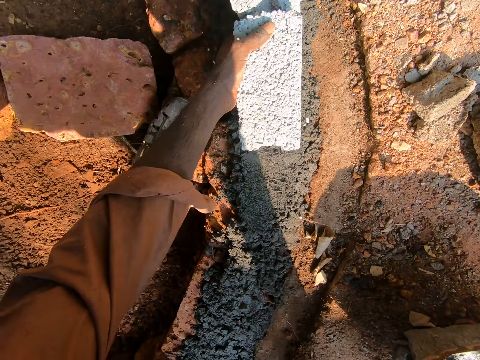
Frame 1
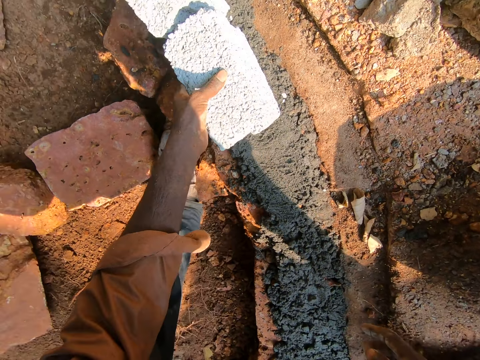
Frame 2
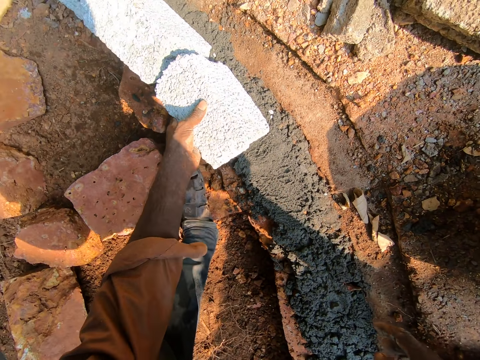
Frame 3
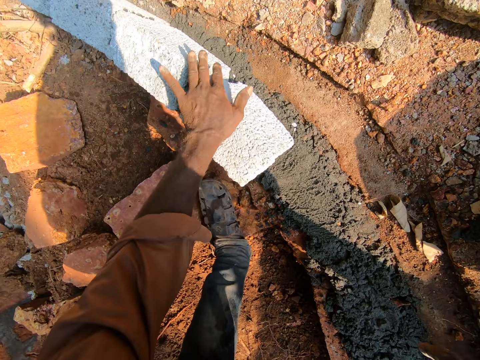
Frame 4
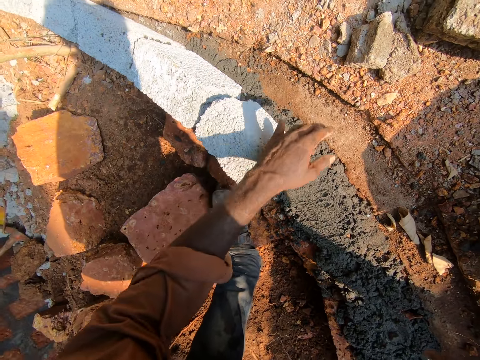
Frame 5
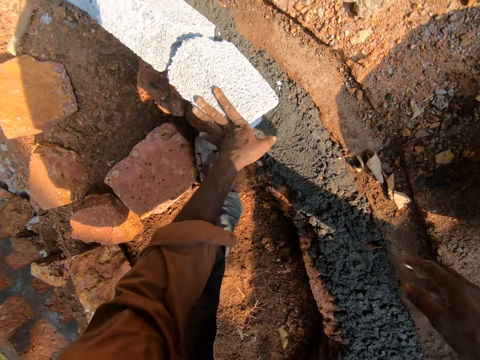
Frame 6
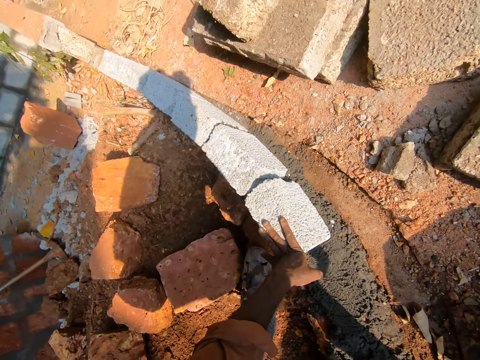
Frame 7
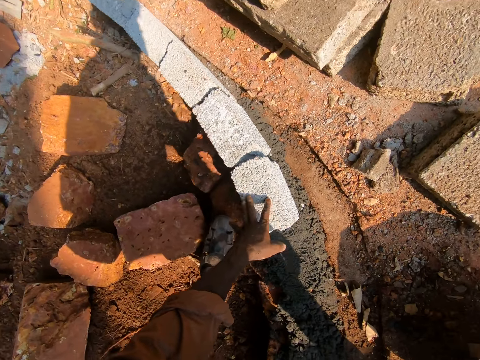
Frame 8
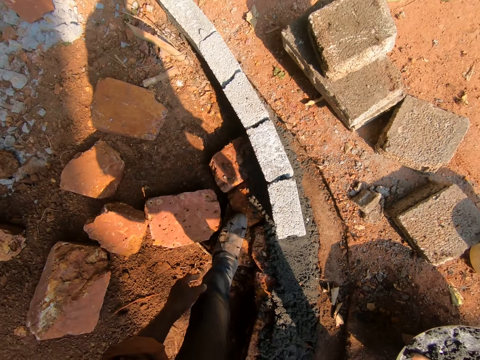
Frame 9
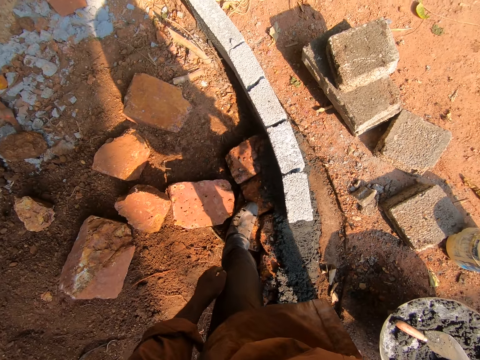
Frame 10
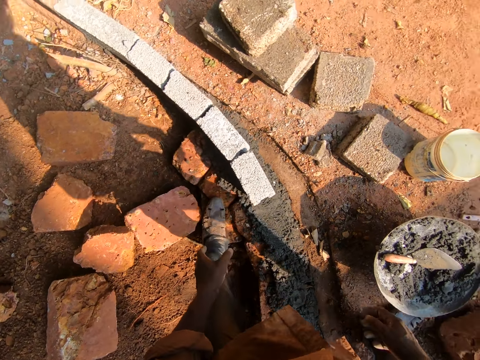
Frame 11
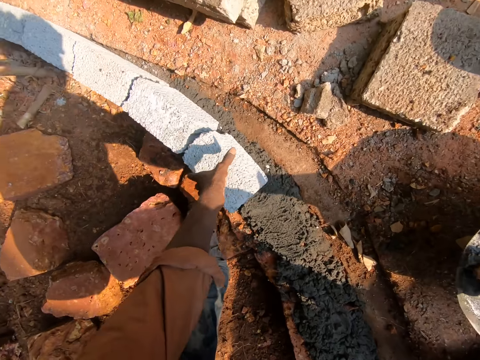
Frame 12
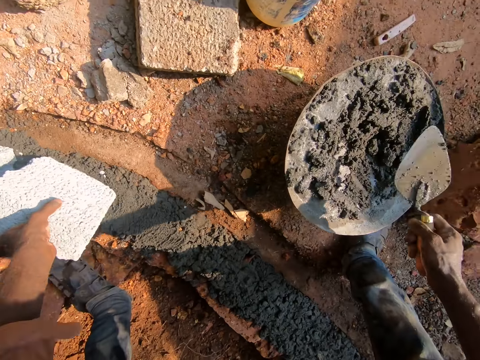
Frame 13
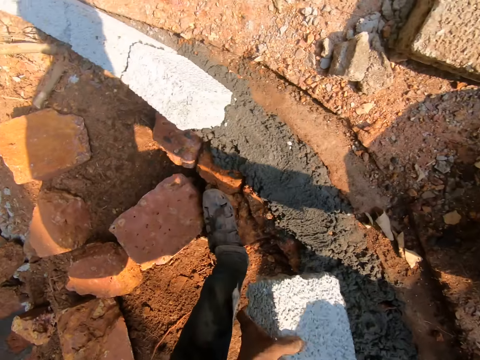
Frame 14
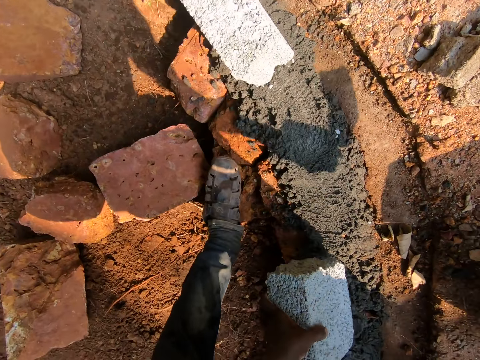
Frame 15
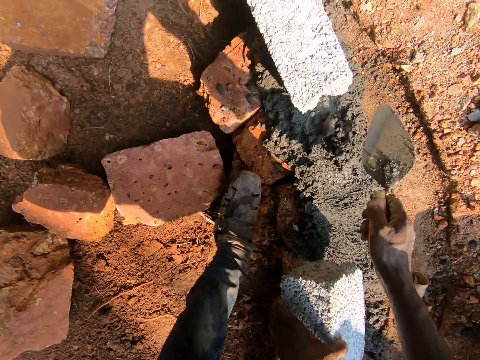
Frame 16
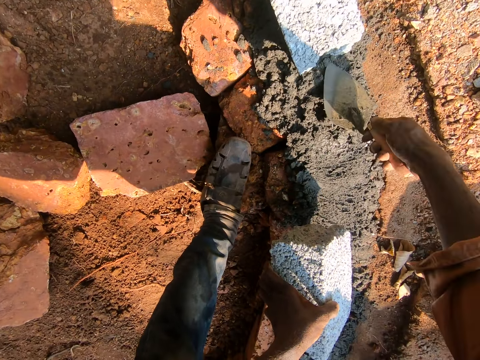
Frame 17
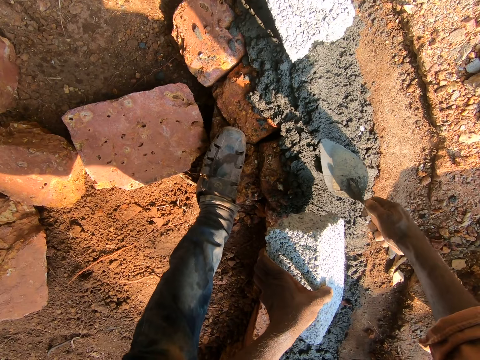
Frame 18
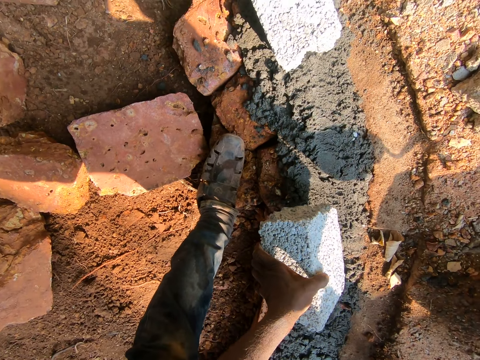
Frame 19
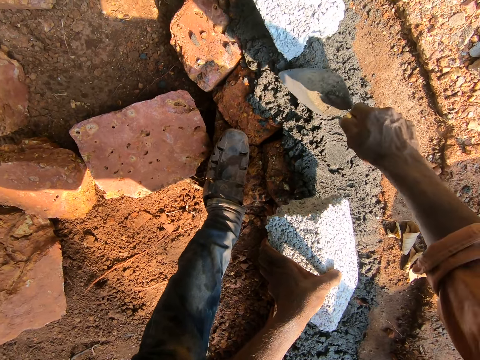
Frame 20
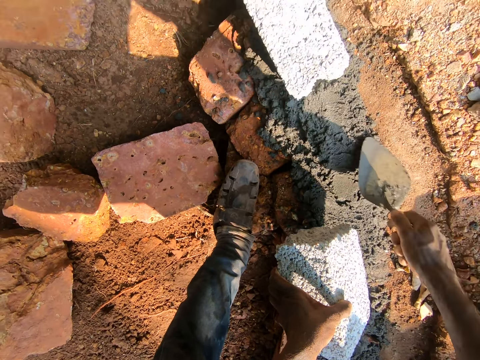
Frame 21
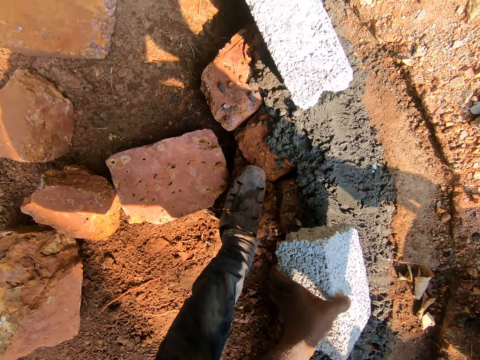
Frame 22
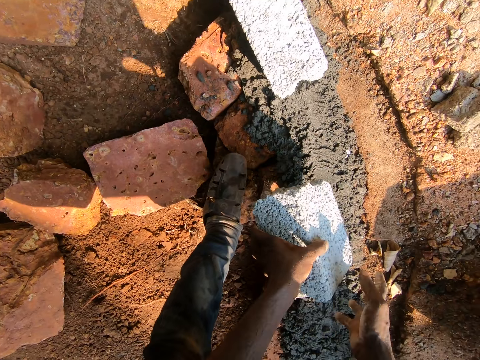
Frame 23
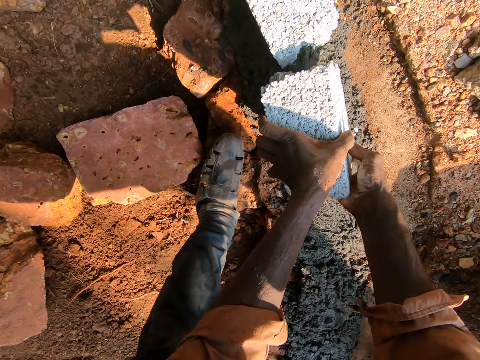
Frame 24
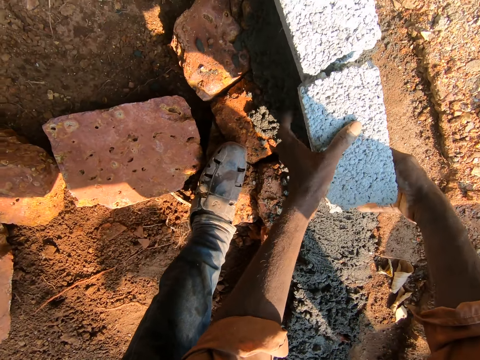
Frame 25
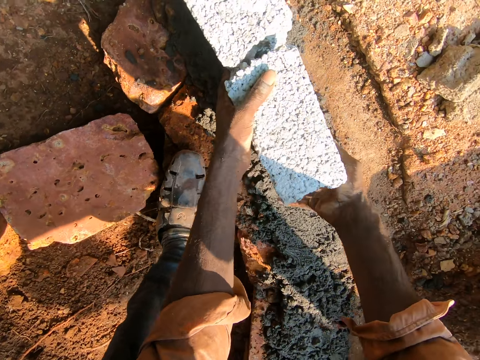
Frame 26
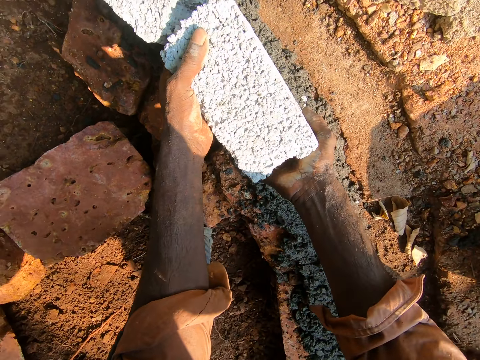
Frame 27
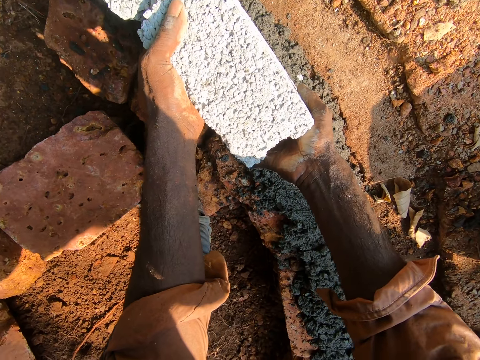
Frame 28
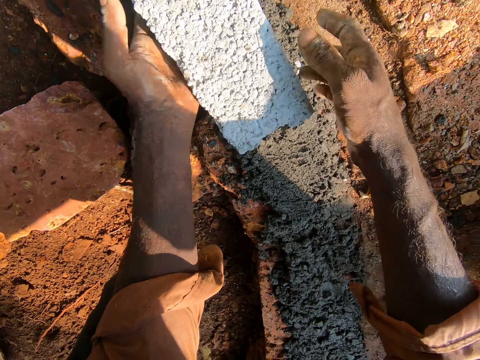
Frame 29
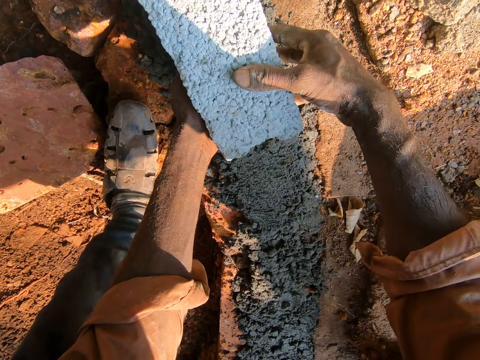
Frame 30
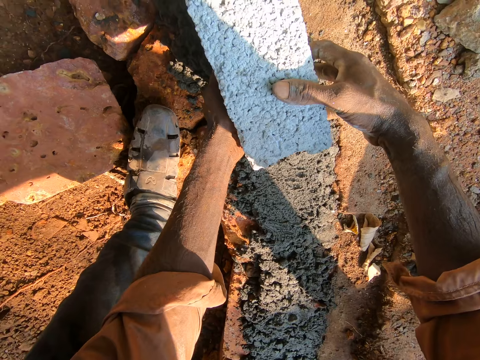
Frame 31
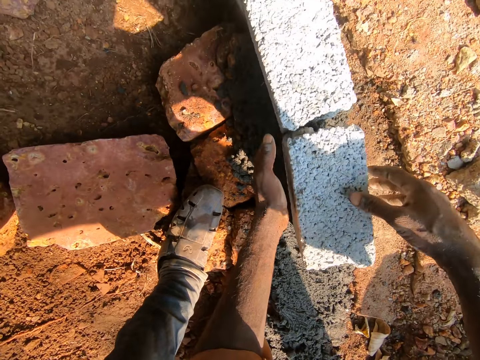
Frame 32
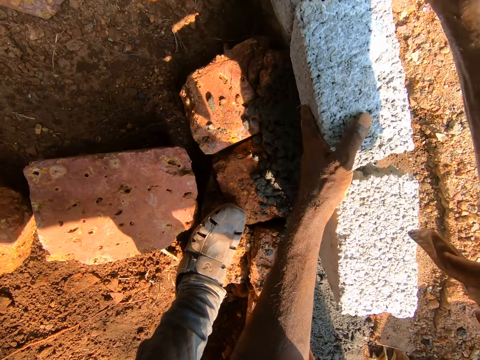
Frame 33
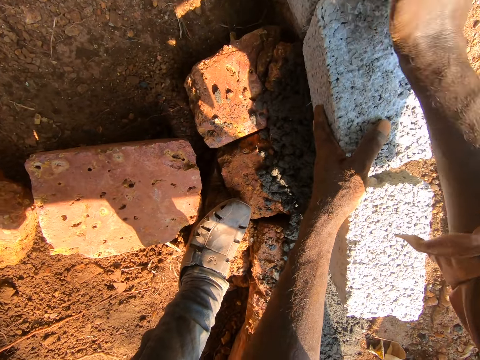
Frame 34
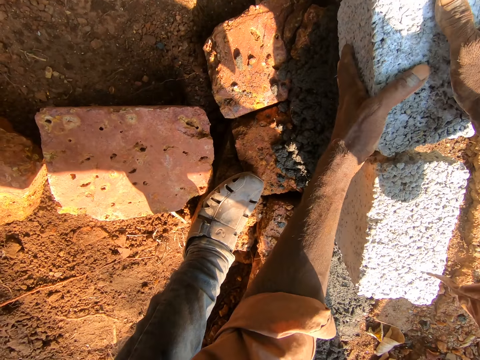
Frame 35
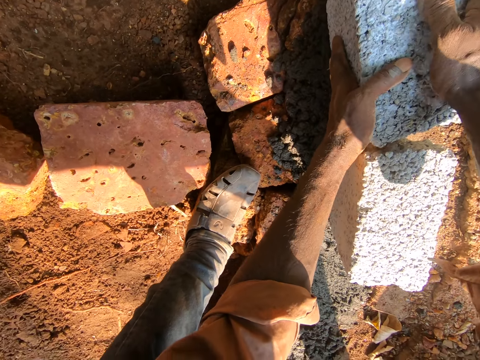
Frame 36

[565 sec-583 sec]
The camera wearer picks up the brick. They take a trowel. They scoop concrete with the trowel. They pour the concrete in the furrow. They spread the concrete with the trowel. They put the brick in the furrow. They adjust the brick.

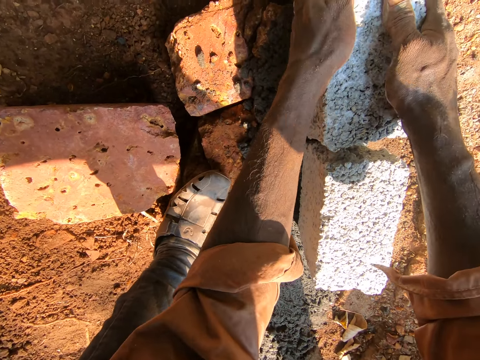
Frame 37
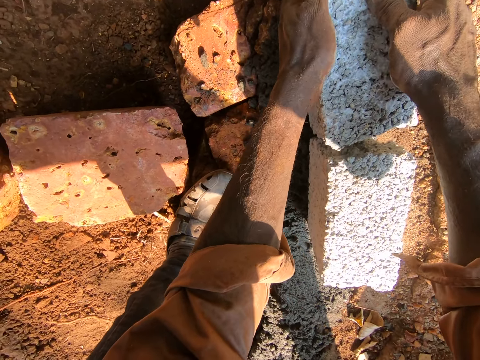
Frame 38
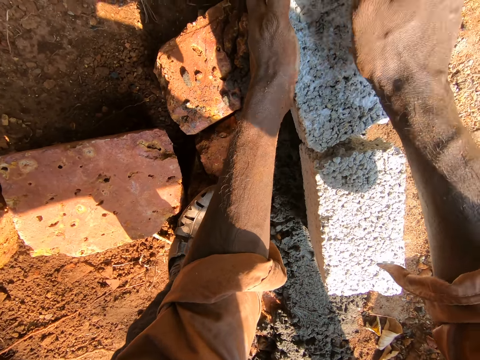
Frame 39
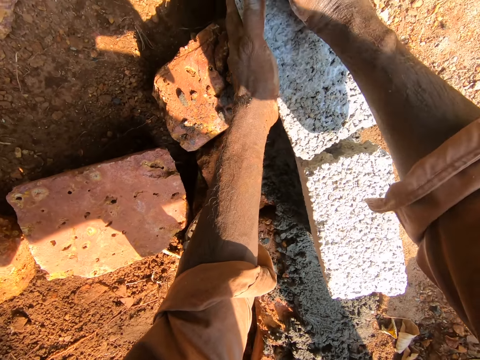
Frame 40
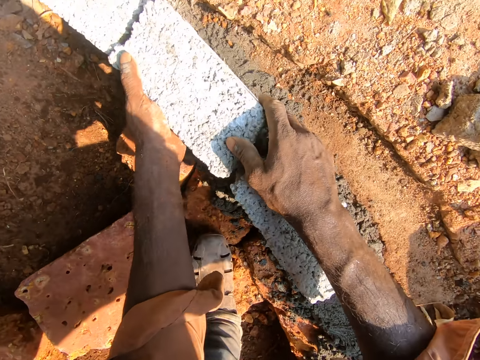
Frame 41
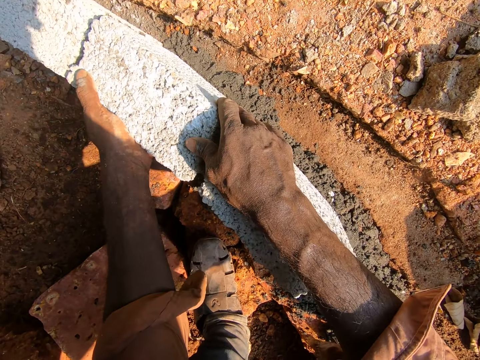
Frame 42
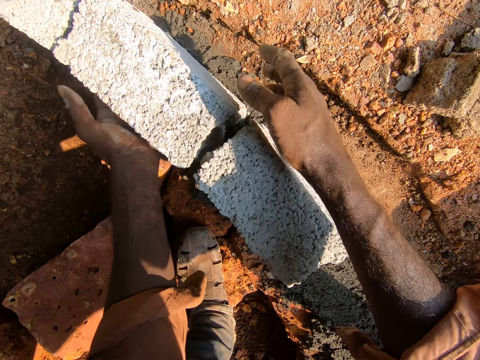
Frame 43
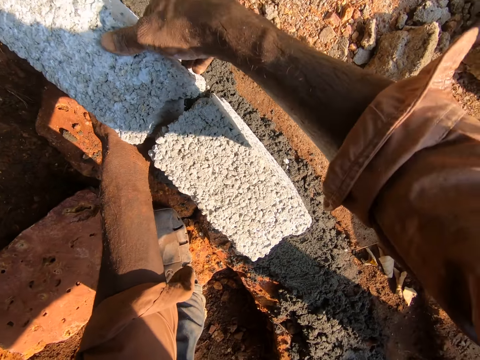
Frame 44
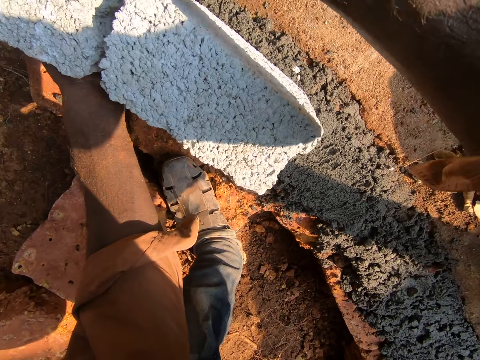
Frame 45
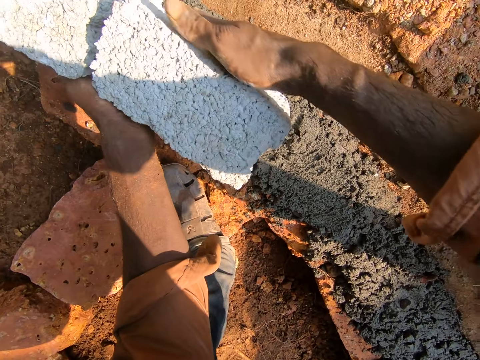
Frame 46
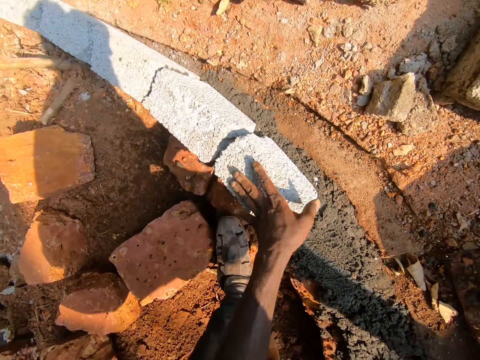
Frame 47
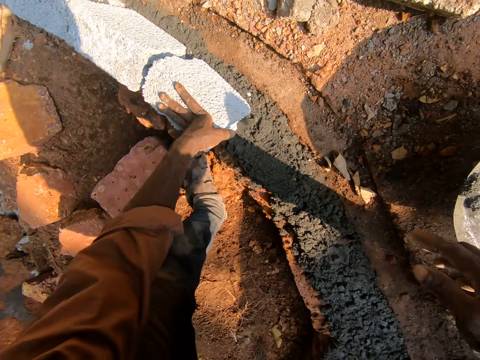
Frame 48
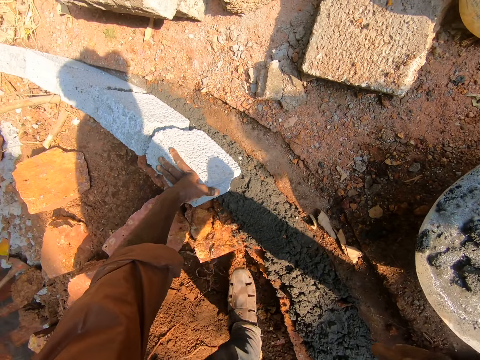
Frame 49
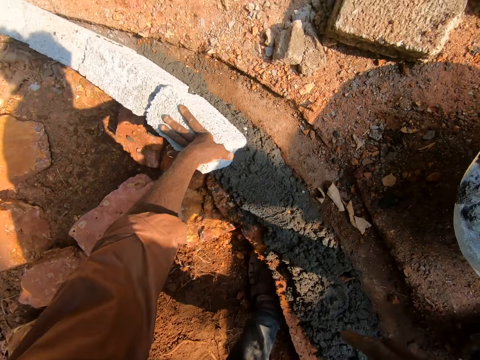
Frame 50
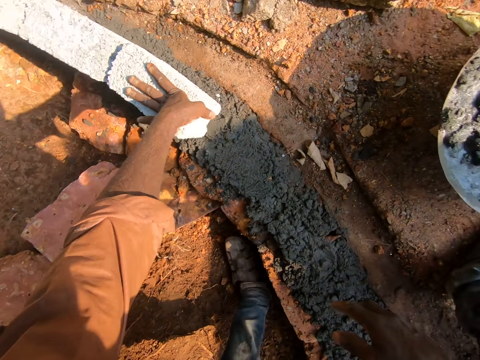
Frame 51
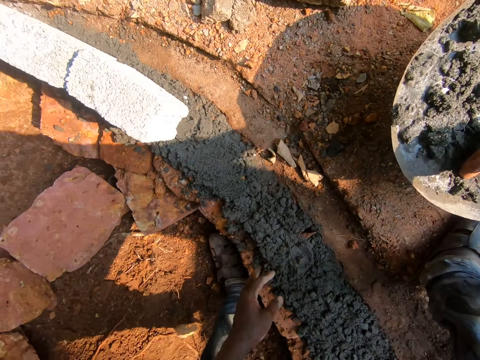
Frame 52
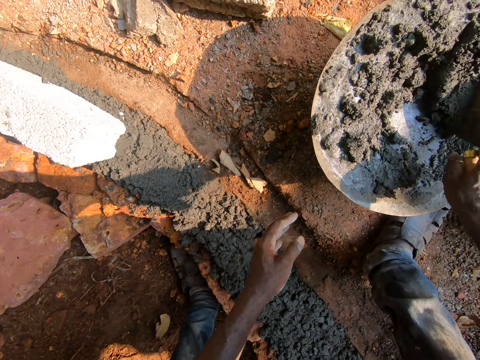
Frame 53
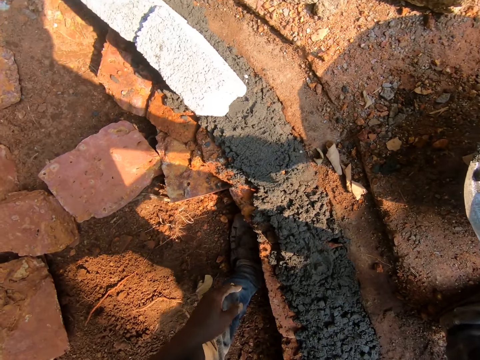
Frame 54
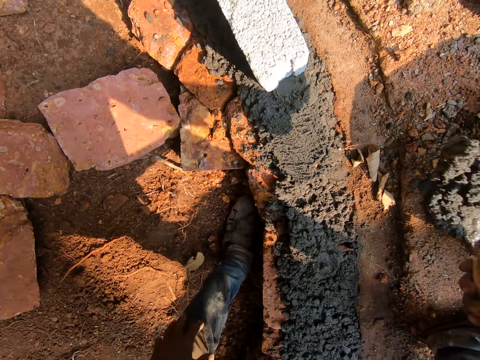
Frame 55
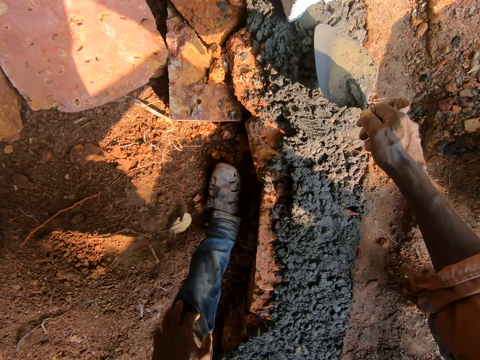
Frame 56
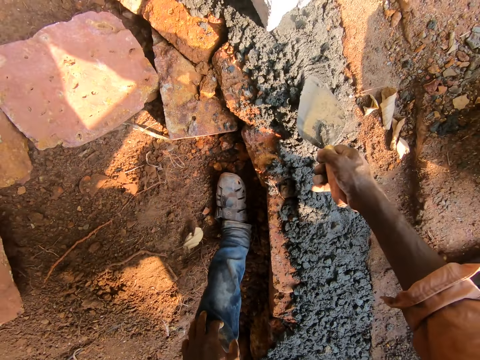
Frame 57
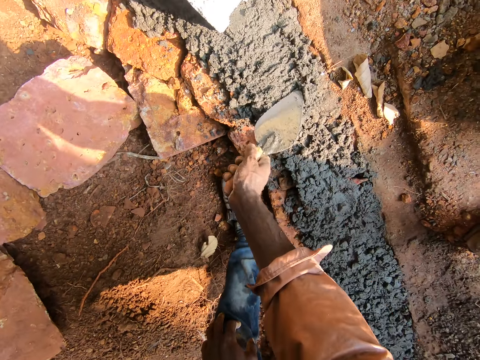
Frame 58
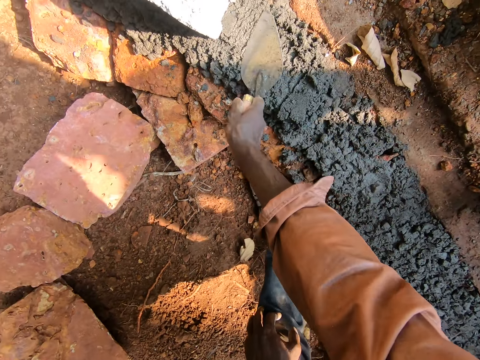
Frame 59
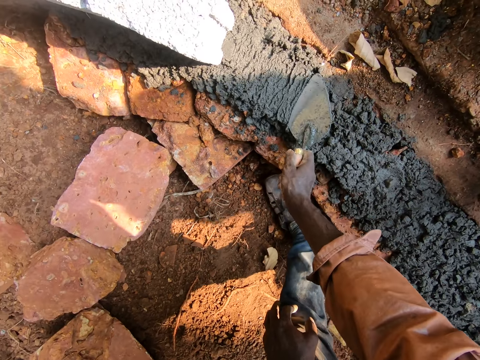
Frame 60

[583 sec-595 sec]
The camera wearer scoops concrete with a trowel. They pour the concrete in the furrow. They spread the concrete on the ground with the trowel.
